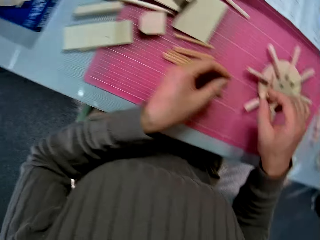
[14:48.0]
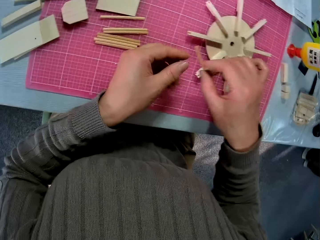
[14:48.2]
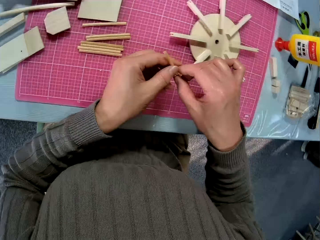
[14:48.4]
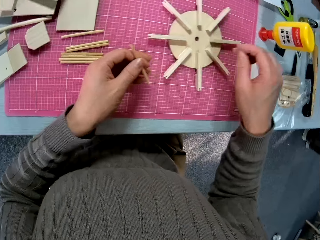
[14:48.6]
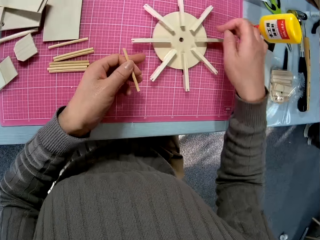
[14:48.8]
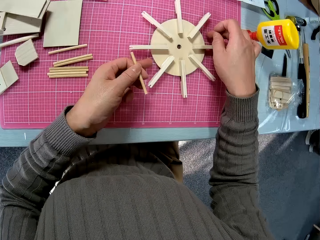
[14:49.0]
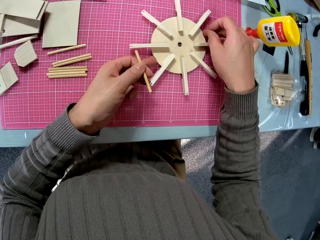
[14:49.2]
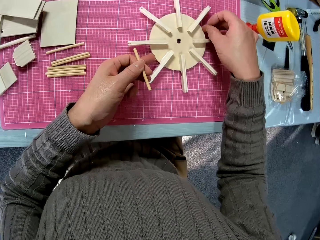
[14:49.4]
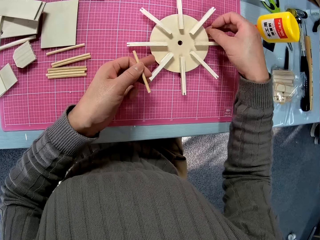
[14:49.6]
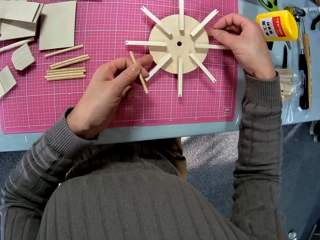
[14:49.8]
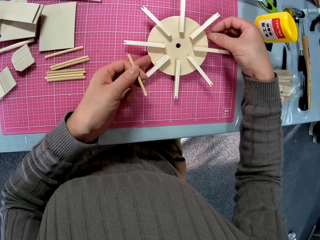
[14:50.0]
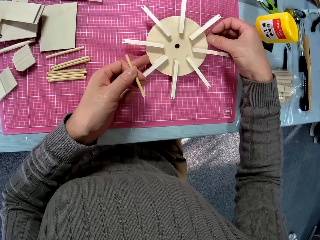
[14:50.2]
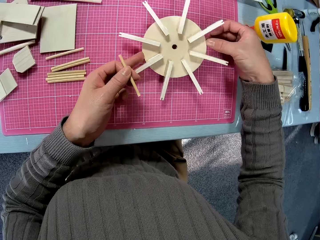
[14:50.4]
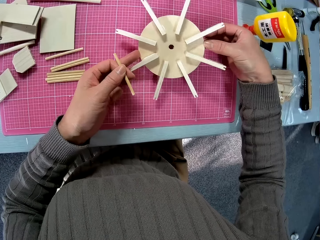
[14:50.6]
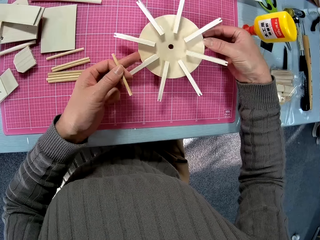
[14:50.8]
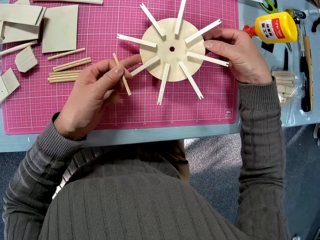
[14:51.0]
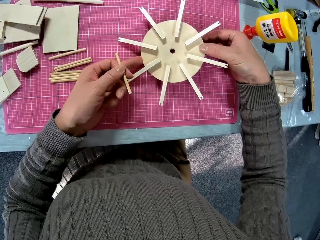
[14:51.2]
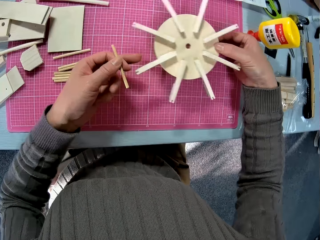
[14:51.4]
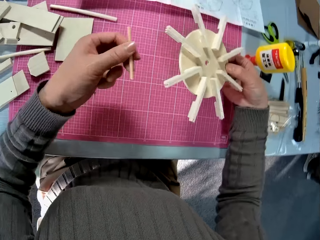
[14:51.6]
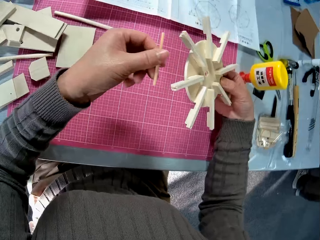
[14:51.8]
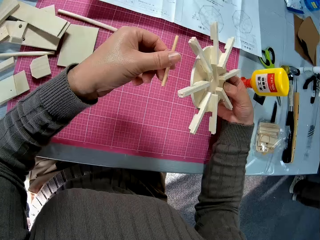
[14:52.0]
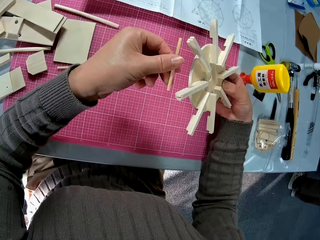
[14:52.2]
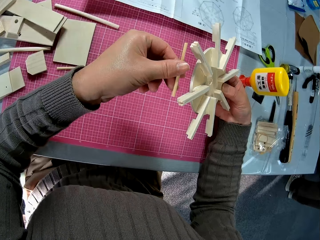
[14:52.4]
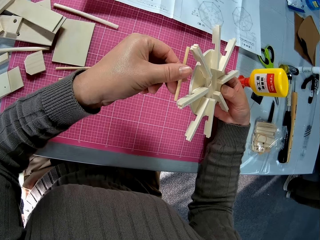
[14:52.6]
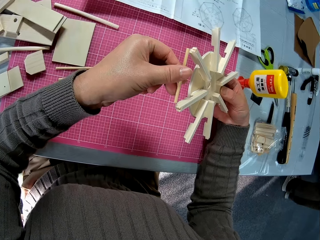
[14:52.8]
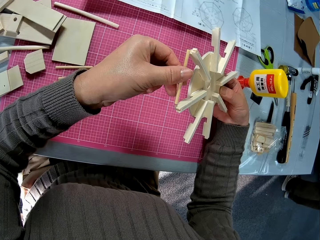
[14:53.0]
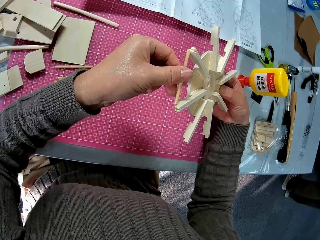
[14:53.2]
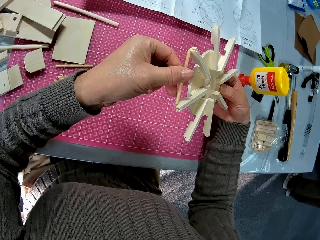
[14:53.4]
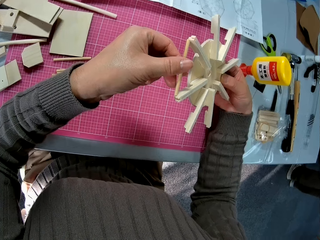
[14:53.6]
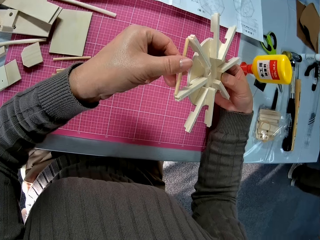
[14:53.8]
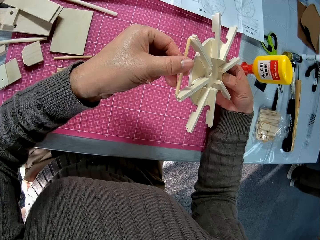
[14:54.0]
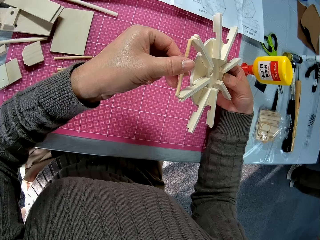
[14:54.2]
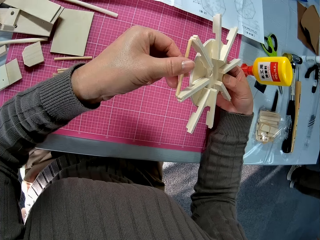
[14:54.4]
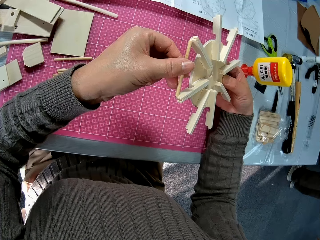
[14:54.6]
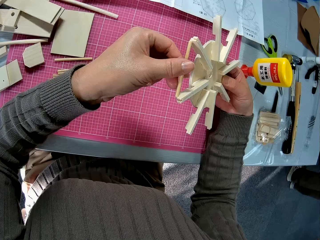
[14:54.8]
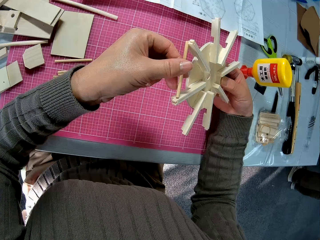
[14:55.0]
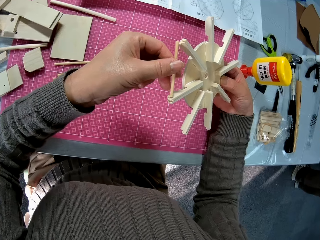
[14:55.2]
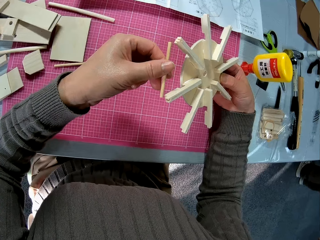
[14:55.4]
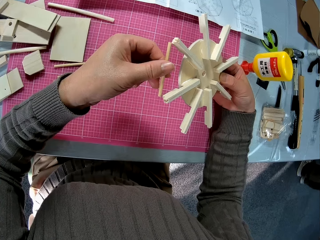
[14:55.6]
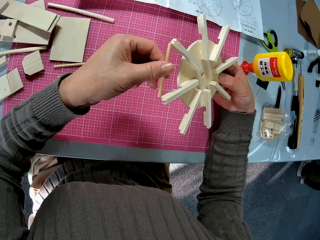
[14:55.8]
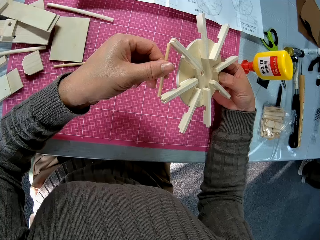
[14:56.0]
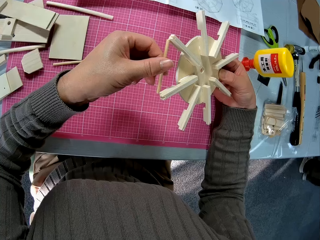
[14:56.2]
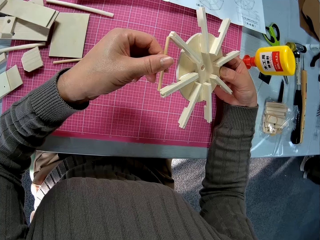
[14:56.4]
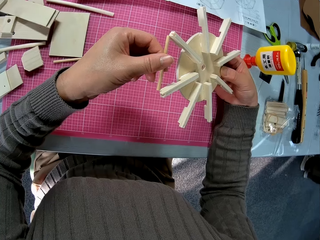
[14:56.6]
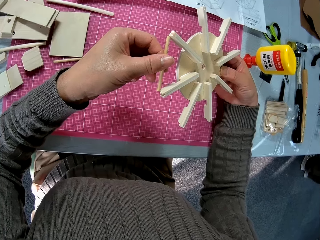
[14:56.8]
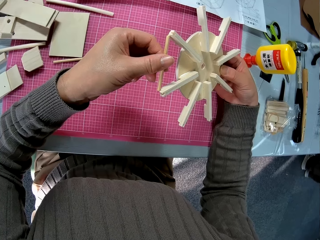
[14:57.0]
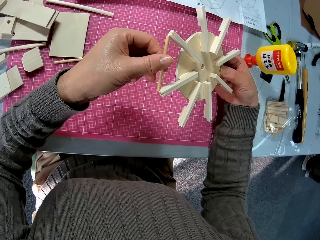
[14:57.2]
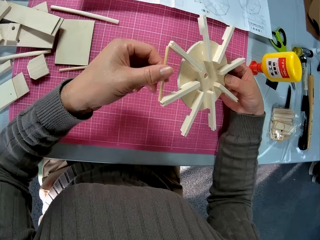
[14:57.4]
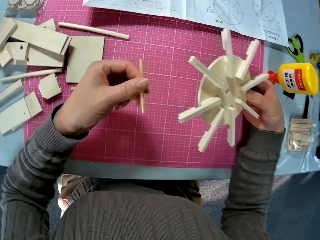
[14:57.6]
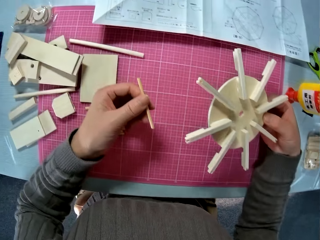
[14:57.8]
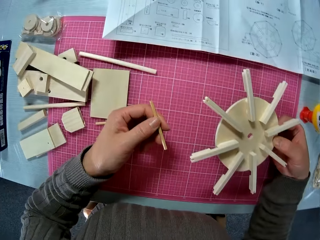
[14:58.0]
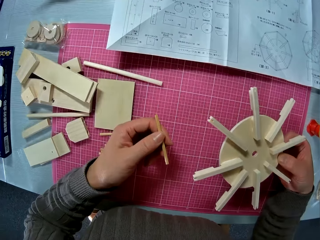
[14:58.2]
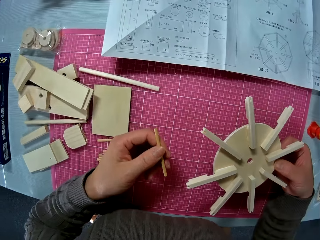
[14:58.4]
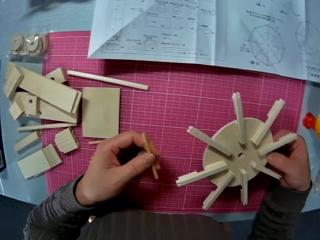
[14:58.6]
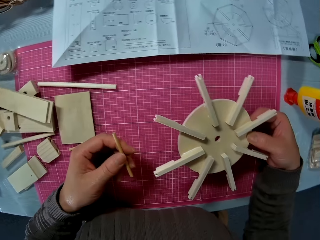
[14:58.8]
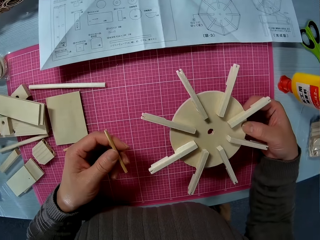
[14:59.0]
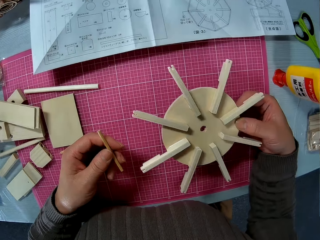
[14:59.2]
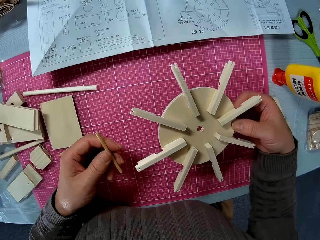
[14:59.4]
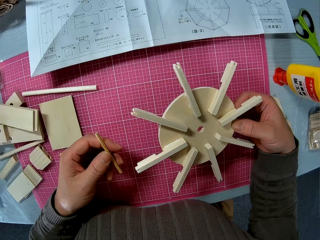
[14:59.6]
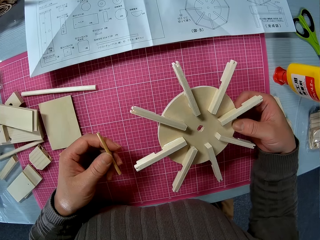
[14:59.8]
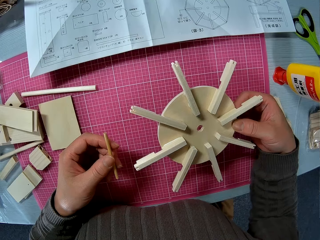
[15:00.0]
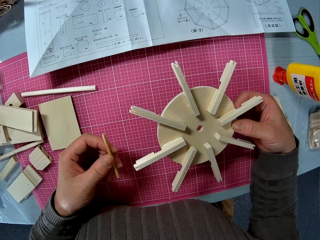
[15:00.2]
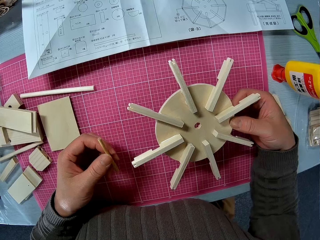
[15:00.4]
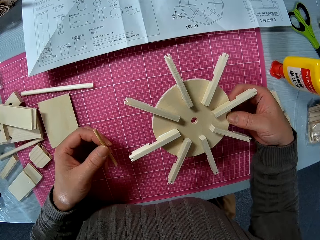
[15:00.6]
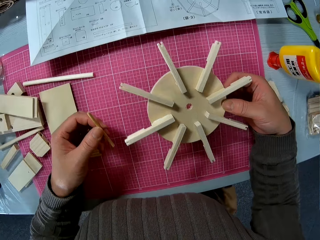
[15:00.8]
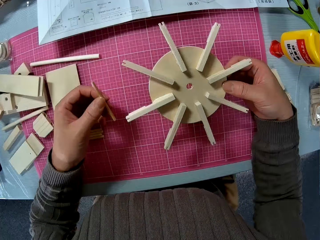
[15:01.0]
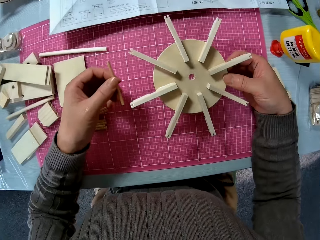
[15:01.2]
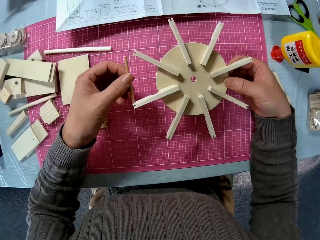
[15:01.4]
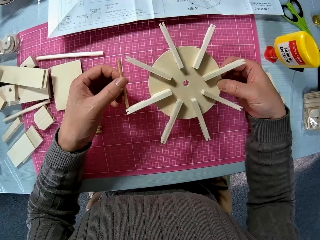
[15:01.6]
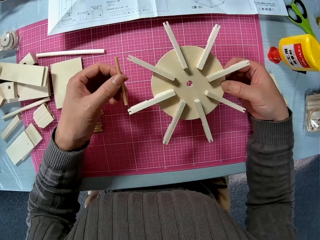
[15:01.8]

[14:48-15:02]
The camera wearer carries up the bigger piece of wood or wooded art. They set one of the smaller pieces of wood into the bigger piece of wood. They remove the smaller piece of wood from the bigger piece of wood. They look at the wooded art.

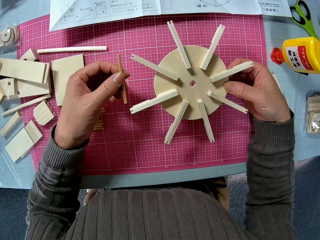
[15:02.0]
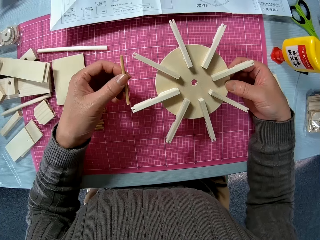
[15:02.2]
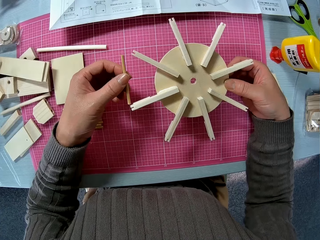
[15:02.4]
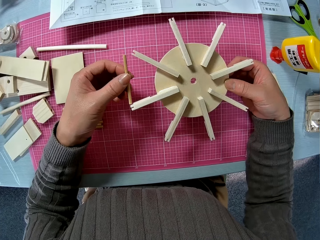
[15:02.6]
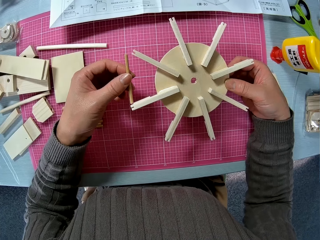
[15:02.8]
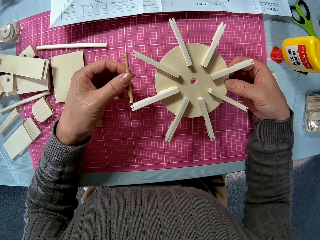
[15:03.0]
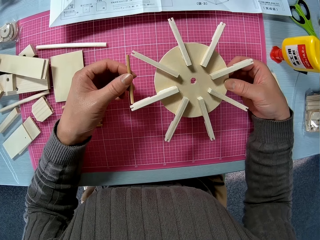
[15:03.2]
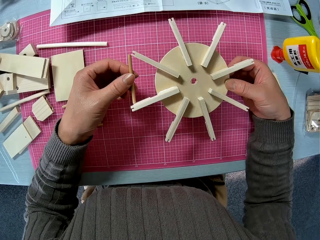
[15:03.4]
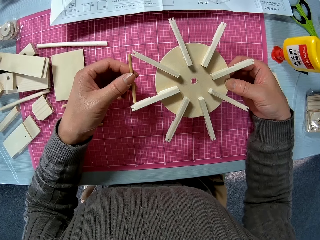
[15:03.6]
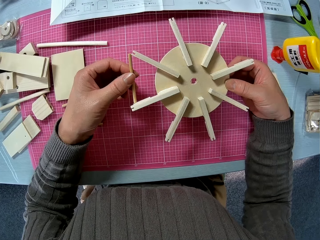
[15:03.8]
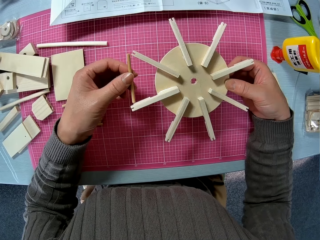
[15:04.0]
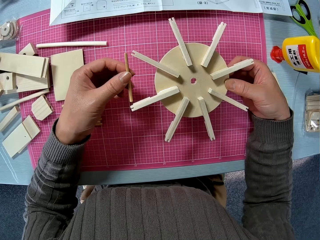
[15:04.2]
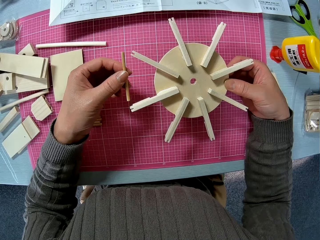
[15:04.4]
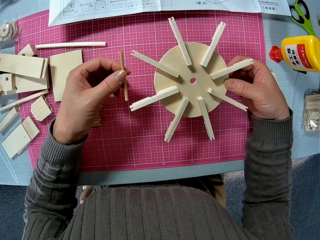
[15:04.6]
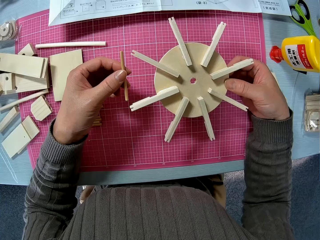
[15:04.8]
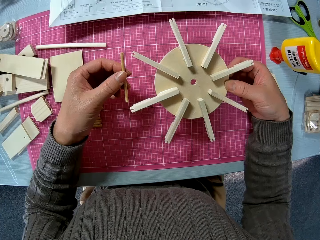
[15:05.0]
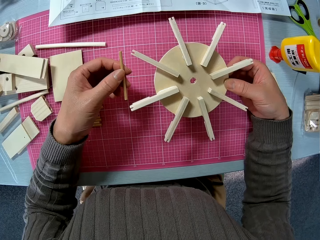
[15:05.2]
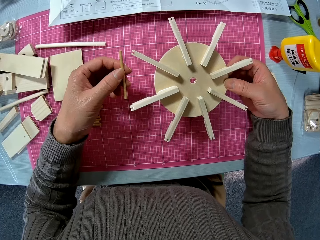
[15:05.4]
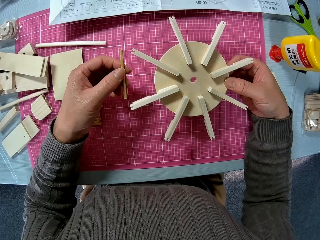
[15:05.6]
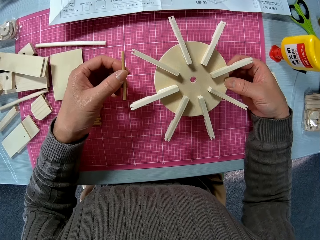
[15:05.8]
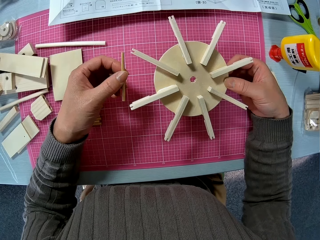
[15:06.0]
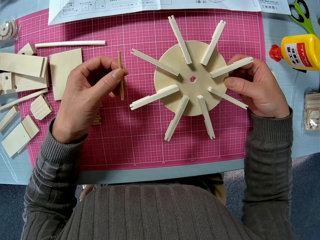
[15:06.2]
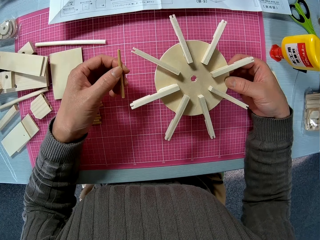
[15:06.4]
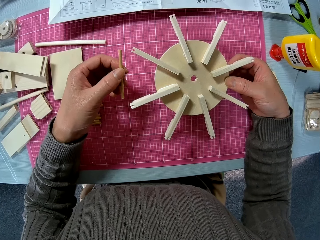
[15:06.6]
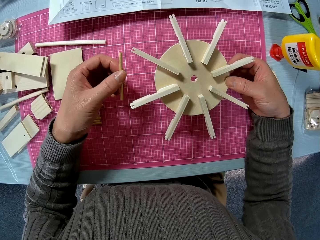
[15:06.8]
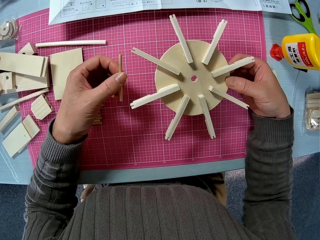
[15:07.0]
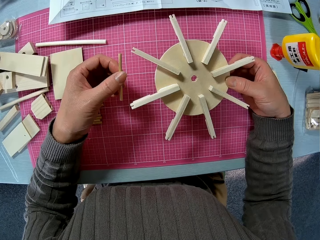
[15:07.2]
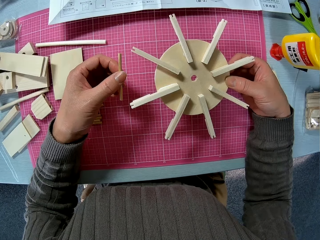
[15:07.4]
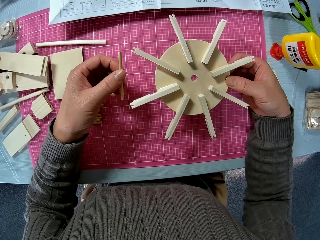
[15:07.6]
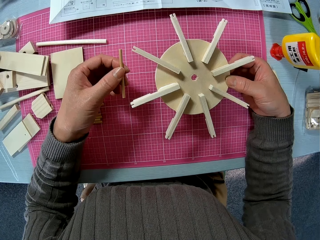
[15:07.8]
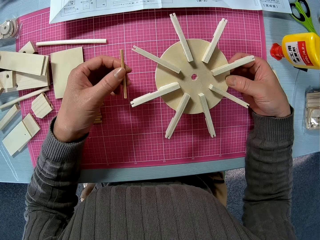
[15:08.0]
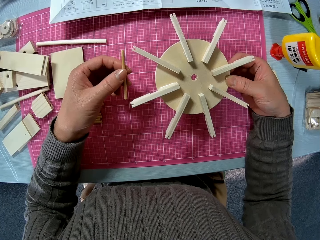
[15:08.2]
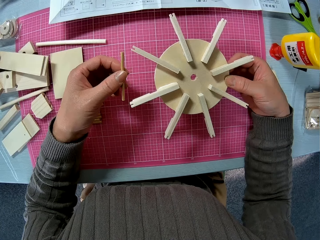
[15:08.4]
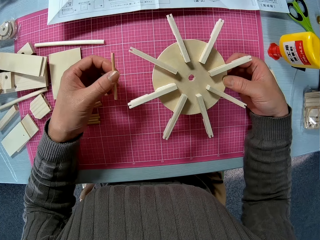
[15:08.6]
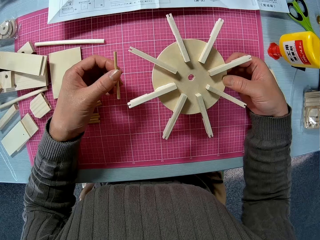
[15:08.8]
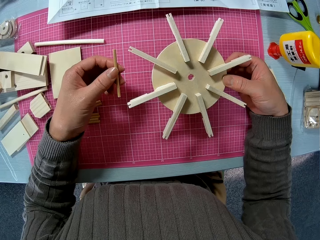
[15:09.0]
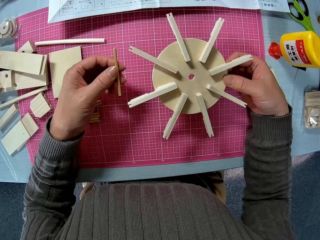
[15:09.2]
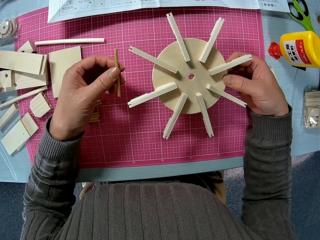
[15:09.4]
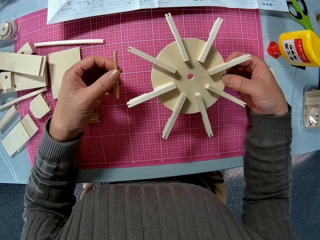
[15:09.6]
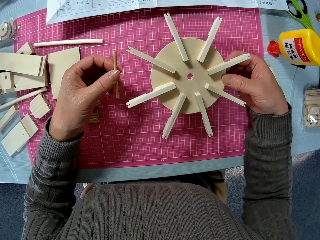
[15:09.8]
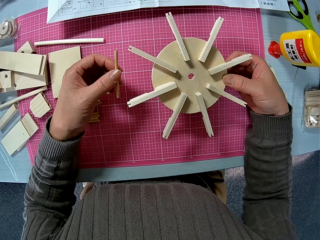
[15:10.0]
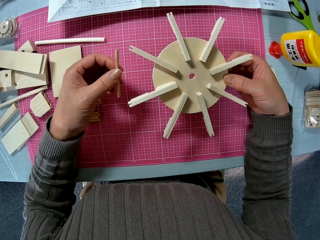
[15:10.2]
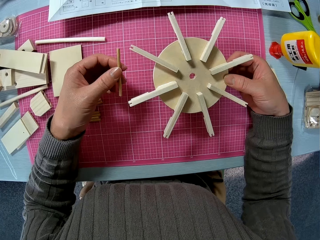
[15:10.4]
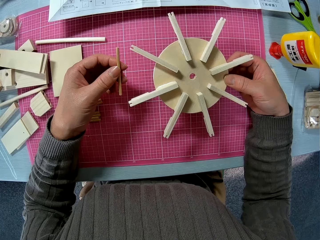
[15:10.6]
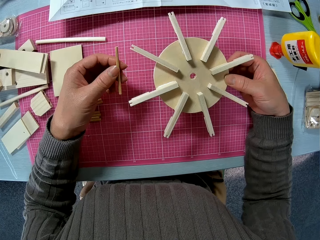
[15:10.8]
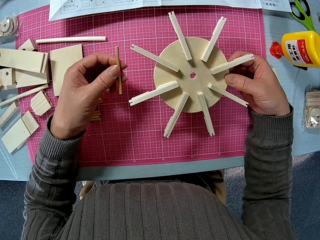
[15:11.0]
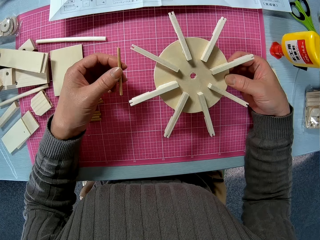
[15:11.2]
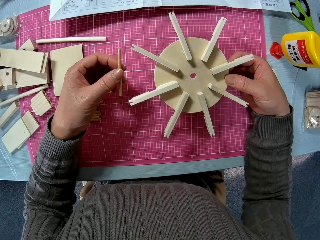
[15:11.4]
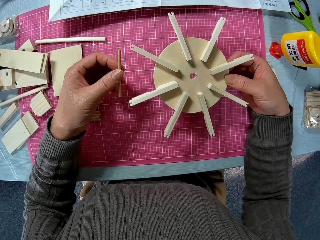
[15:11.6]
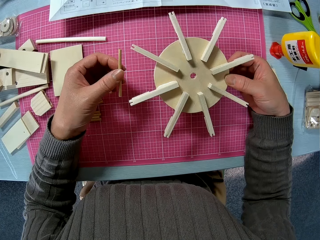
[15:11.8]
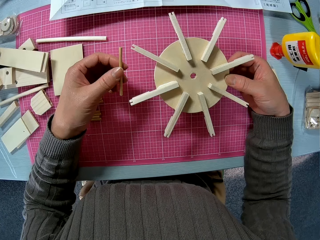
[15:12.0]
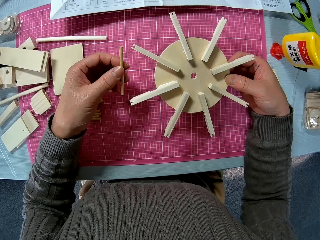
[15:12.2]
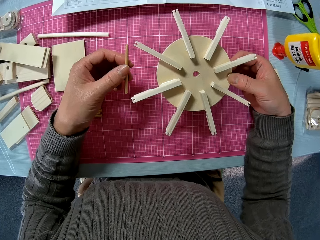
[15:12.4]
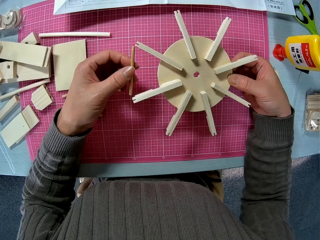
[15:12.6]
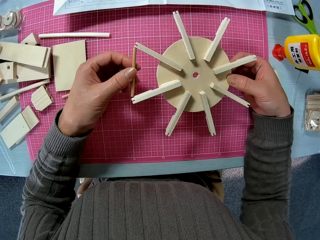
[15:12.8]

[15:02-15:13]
The camera wearer joins a piece of wood to the wooded art. They look at the wooded art.
